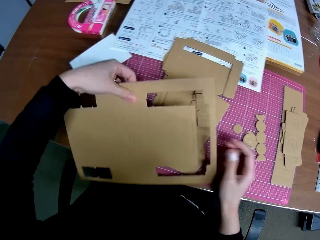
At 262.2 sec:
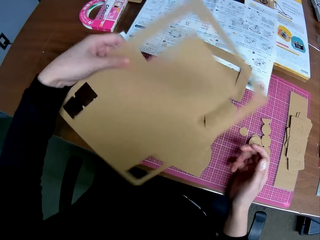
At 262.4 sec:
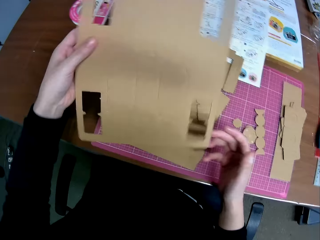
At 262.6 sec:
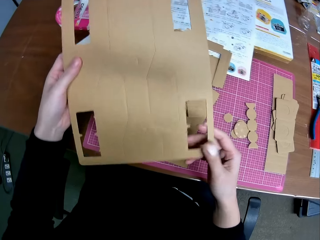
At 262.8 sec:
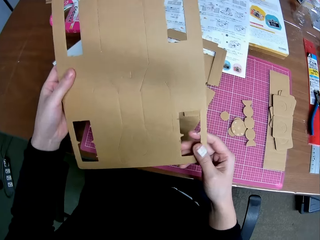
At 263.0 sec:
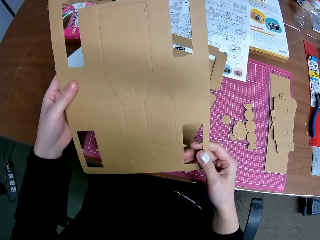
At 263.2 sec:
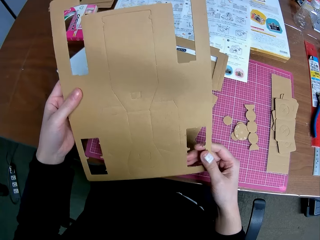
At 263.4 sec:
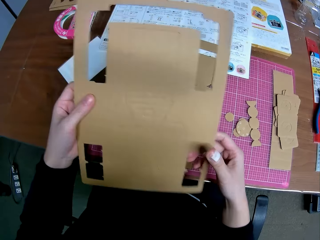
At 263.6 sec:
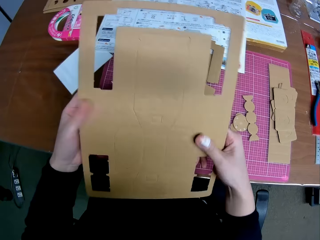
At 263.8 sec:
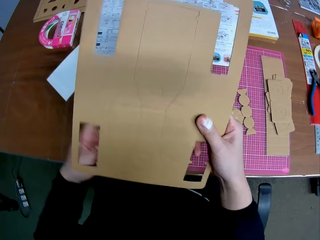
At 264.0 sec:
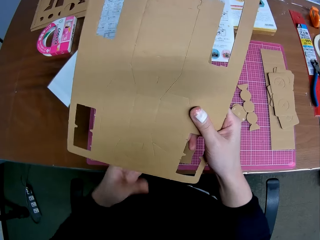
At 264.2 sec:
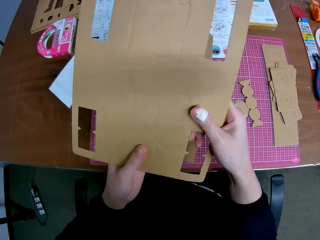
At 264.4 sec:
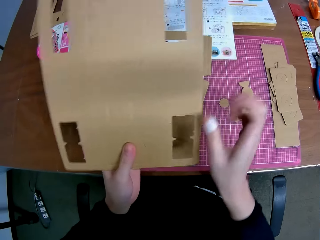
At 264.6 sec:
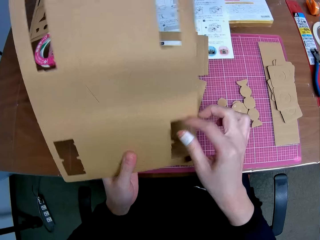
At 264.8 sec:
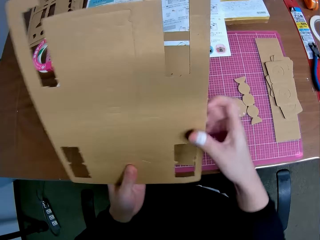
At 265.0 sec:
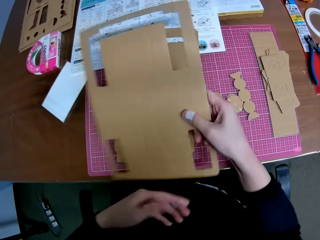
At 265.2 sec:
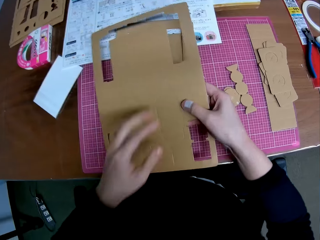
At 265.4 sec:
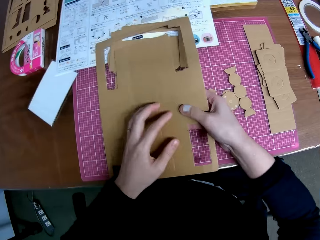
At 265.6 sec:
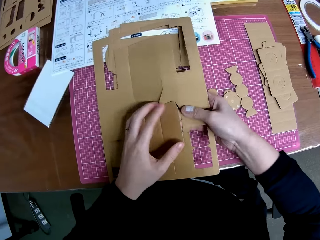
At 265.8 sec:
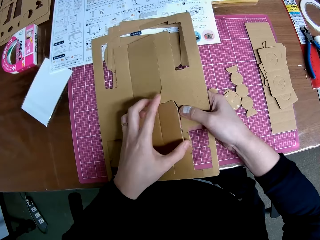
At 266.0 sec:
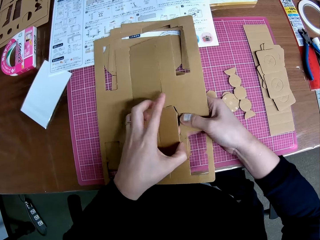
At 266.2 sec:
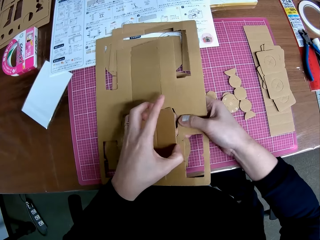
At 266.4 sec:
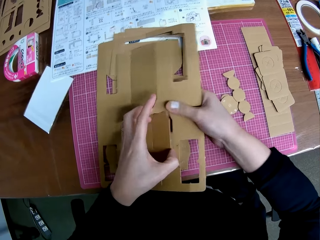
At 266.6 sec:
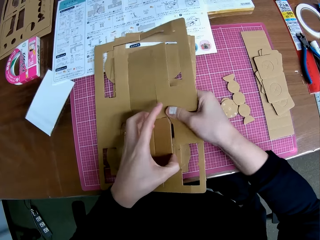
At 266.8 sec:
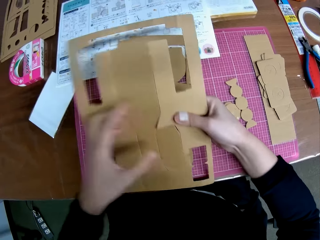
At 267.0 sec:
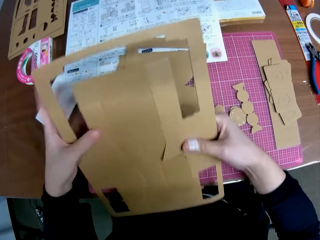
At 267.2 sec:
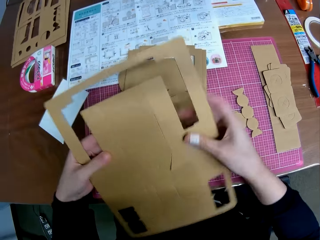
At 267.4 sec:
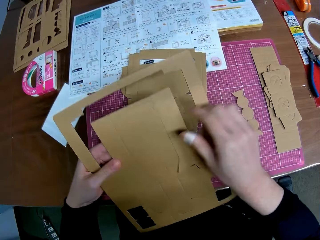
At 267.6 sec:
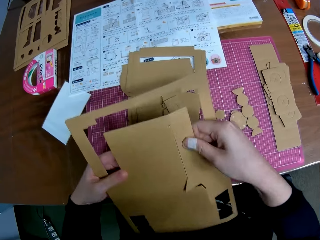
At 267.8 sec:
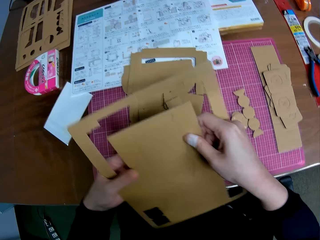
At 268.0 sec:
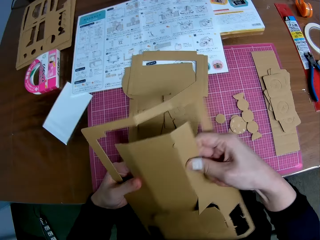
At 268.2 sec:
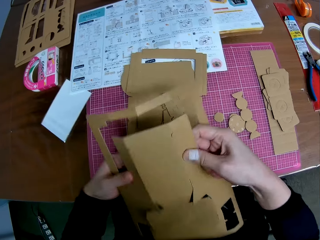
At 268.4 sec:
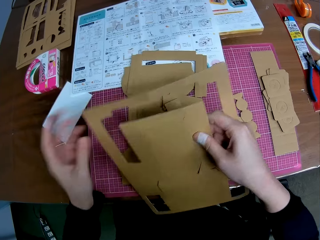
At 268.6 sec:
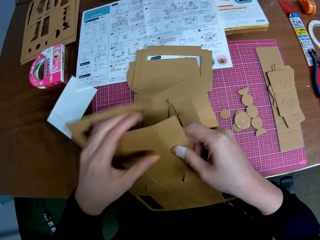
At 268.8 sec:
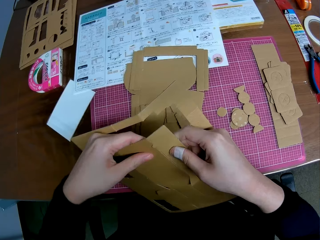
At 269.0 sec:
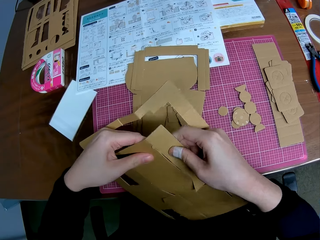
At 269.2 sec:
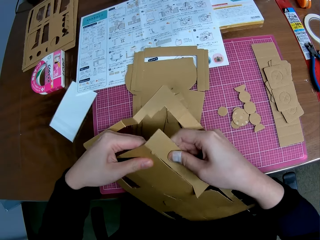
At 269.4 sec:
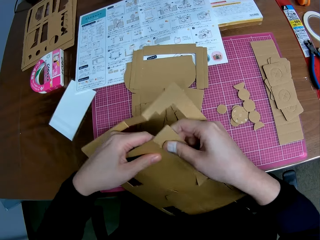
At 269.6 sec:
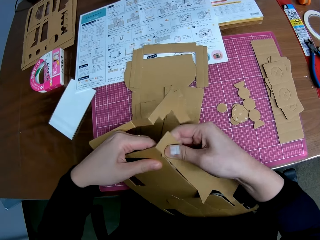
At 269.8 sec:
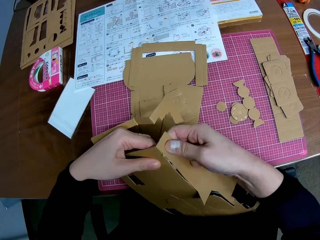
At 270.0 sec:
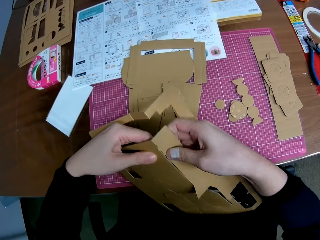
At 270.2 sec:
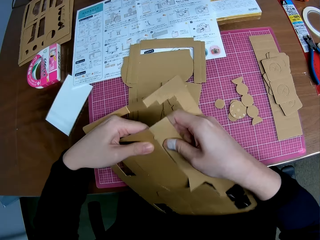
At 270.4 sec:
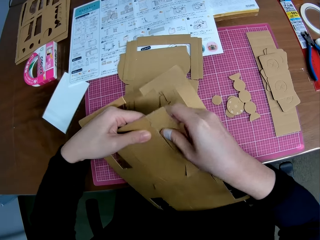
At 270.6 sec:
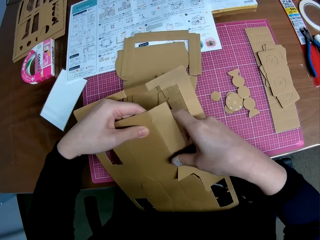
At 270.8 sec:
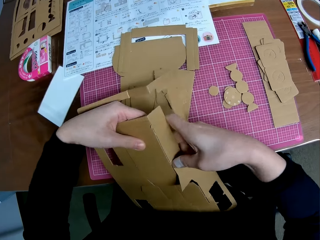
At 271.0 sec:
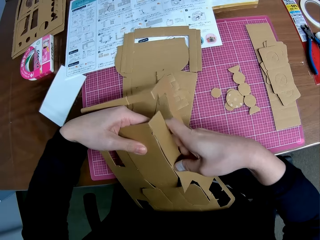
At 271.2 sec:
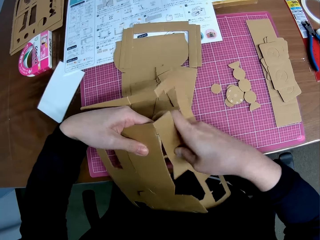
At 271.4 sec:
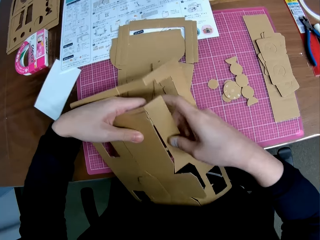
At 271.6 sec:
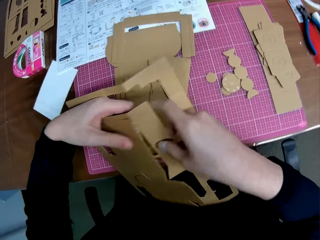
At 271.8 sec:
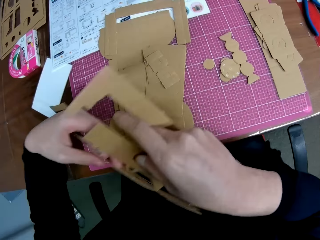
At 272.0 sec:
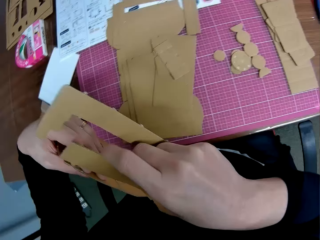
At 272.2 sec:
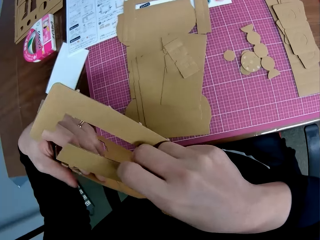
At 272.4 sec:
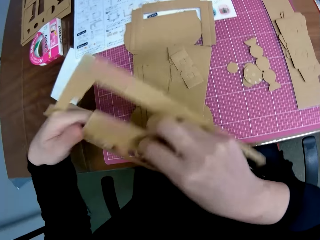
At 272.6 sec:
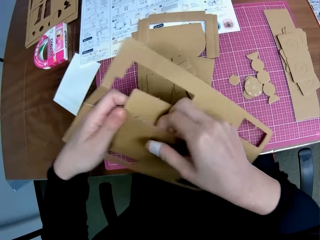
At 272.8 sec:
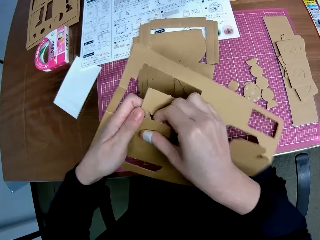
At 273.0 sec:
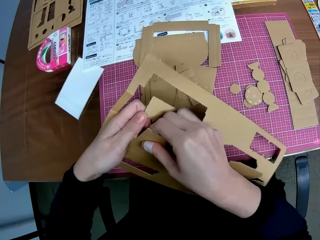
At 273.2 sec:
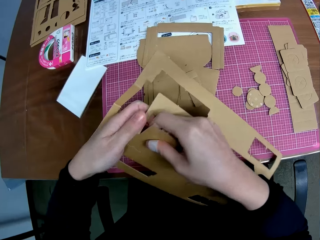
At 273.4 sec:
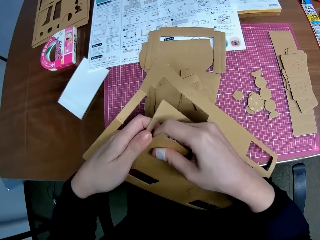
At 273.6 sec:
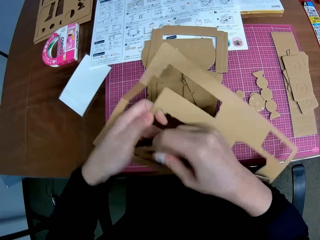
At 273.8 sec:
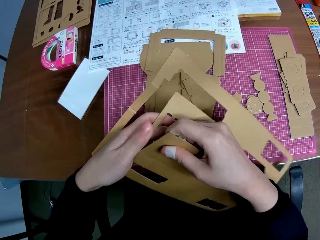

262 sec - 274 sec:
The camera wearer picks the remaining part of the detached brown cardboard or manila paper on the table with his left hand. He puts the manila paper down. He removes another carved shape on the detached brown cardboard with both hands. He cuts the manila paper. He picks the manila paper. He cuts the manila paper.

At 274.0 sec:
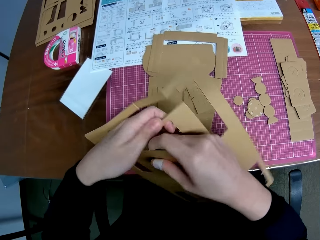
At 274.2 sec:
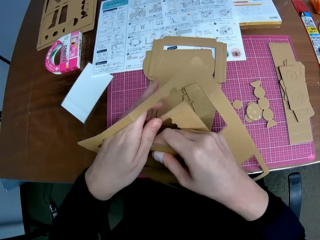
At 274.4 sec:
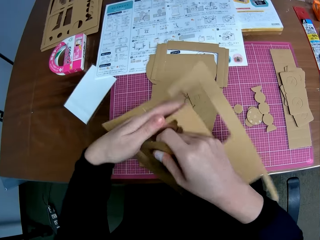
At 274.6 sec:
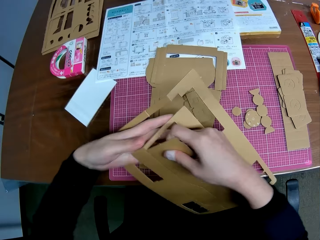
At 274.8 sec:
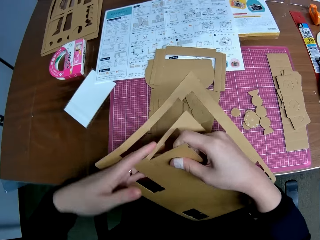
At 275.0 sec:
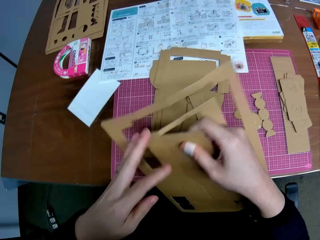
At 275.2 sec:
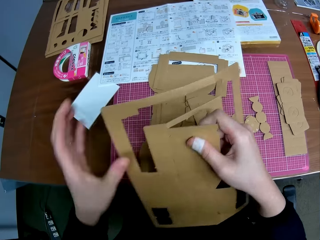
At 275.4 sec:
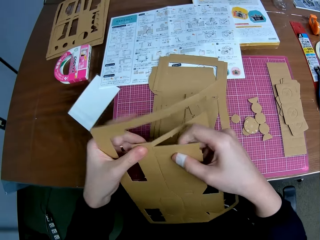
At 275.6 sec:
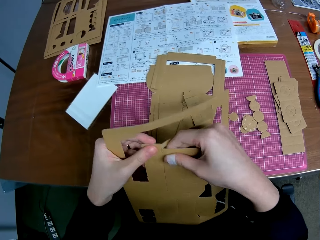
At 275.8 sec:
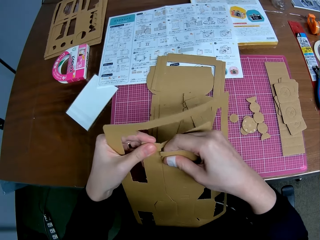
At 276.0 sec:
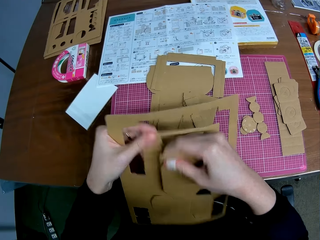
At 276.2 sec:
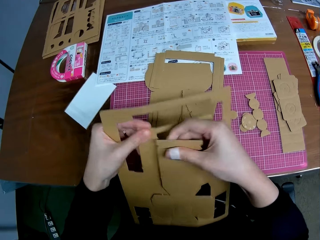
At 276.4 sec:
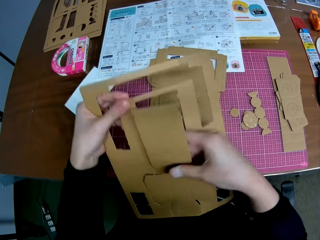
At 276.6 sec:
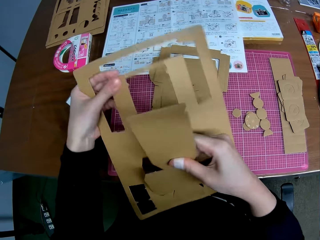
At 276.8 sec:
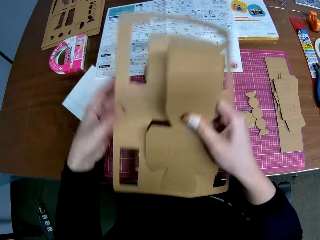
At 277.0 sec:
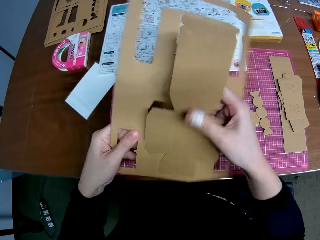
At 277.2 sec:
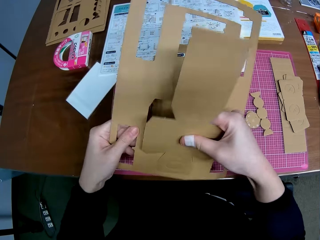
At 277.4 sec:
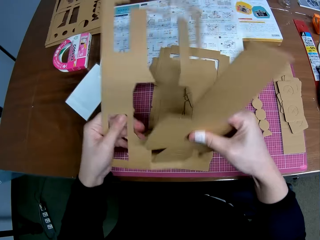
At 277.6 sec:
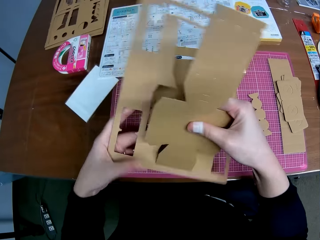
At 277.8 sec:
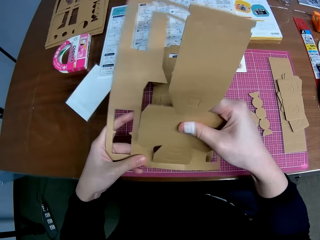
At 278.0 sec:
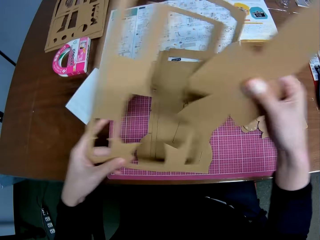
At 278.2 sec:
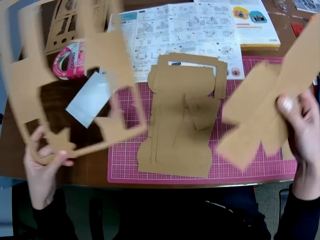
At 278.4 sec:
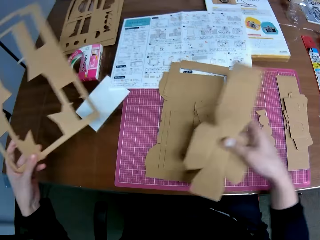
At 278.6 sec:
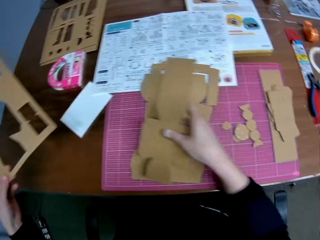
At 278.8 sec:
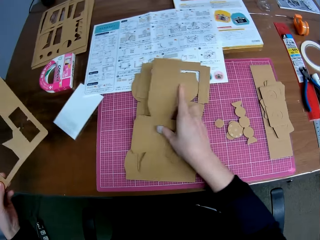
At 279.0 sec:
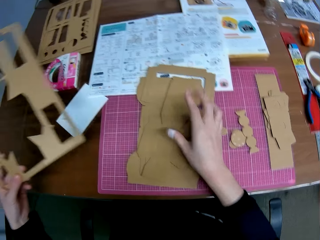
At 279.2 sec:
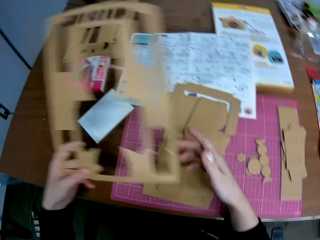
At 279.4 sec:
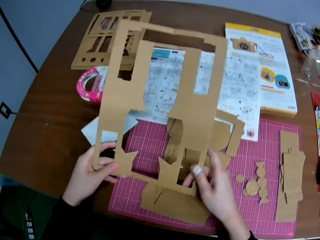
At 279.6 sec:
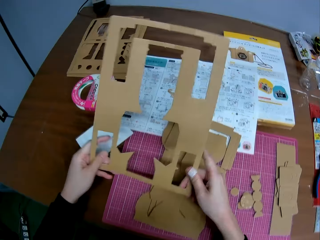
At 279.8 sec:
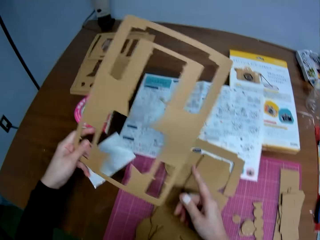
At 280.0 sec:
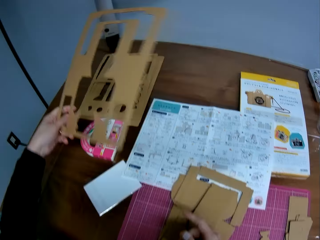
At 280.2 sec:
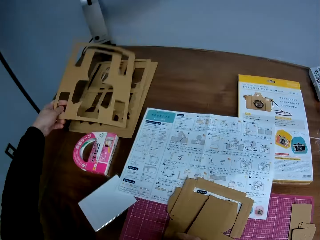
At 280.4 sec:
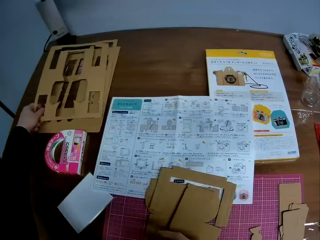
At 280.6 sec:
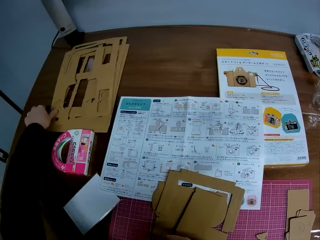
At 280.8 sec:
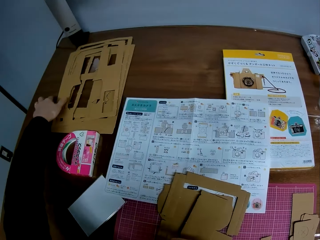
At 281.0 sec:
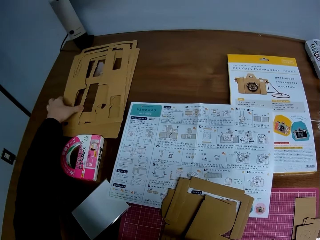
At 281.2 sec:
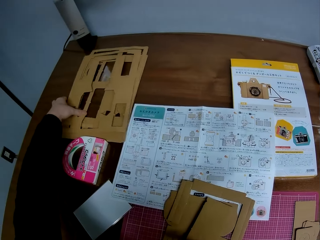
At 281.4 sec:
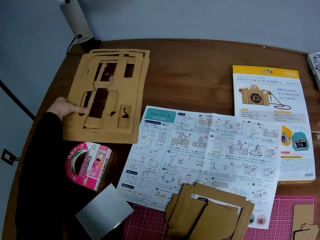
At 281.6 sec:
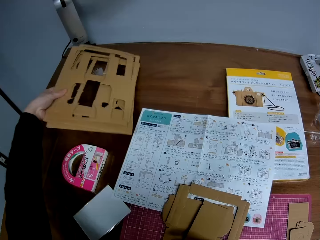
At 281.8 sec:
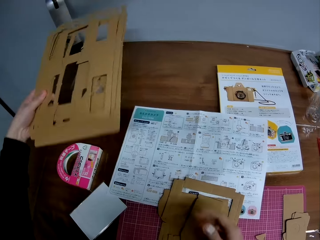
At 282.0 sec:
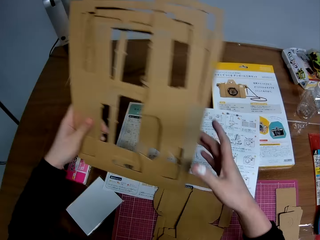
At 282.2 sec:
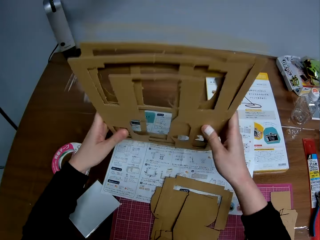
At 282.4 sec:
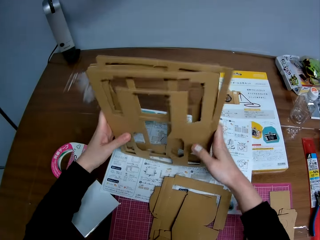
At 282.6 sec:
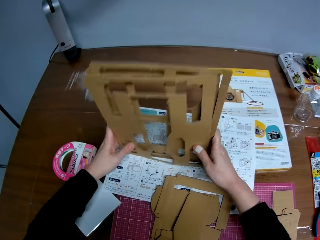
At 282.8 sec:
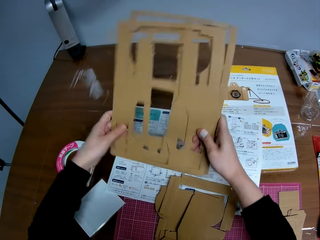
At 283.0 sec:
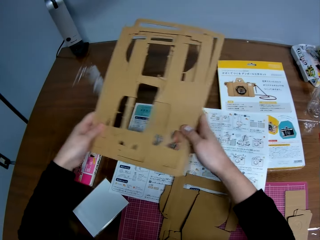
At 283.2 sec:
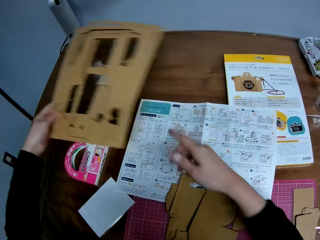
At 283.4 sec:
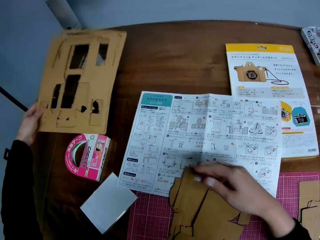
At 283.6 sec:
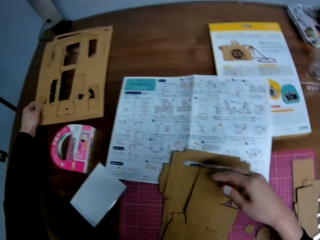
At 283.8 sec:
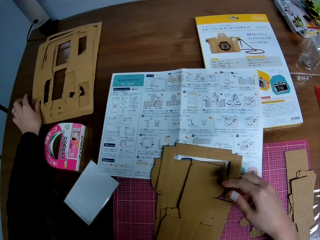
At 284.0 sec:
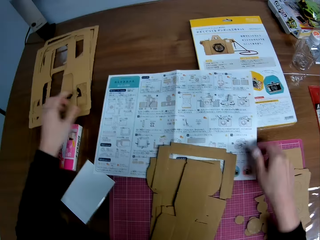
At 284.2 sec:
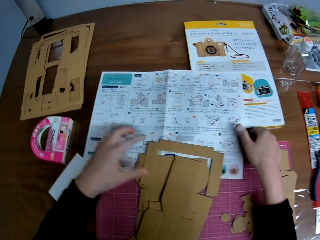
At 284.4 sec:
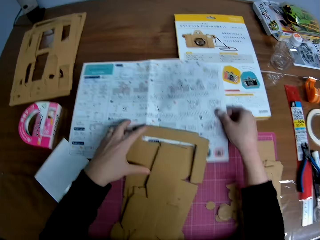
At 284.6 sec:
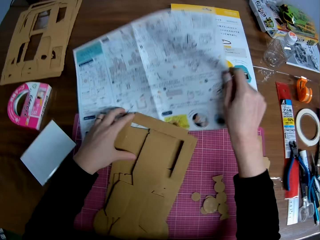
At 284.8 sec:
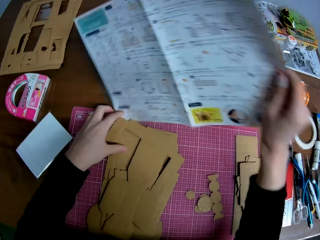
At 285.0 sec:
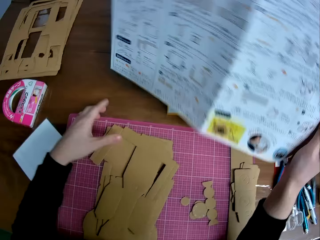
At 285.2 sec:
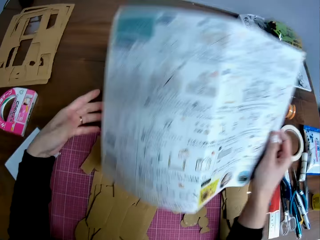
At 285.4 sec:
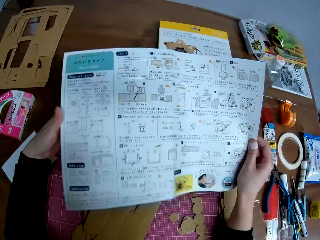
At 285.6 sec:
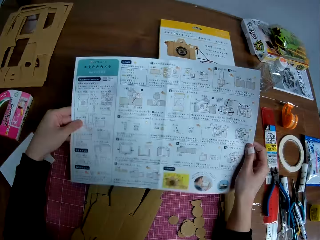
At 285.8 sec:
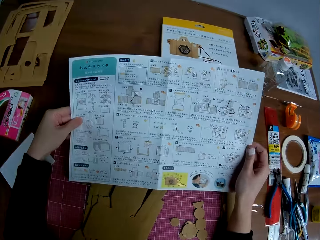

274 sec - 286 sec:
The camera wearer drops the carved shape on the table with his right hand. He drops the remaining part of the detached brown cardboard on the left side of the table with his left hand. He carries all the remaining parts of the brown cardboard pieces on the table with his left hand from the left side of the table. He arranges all the remaining parts of the brown cardboard pieces with both hands. He drops all the remaining parts of the brown cardboard pieces on the table with his left hand. He holds down some of the carved shapes on the table with his left hand. He picks the instruction manual on the table with his right hand. He holds the instruction manual with both hands. He holds the instruction manual with both hands again.
